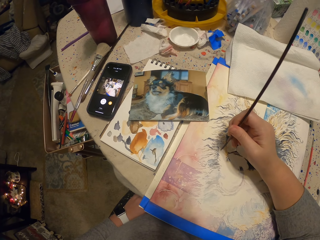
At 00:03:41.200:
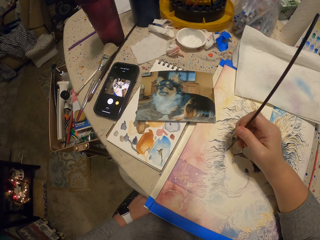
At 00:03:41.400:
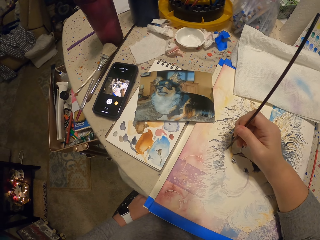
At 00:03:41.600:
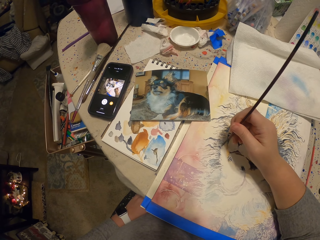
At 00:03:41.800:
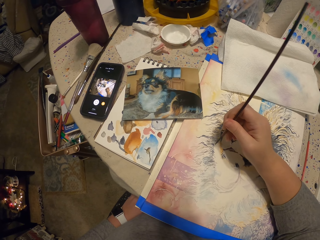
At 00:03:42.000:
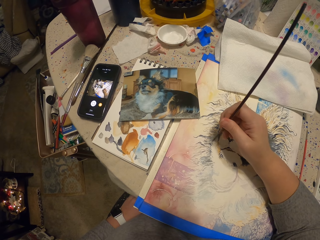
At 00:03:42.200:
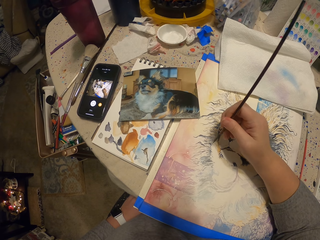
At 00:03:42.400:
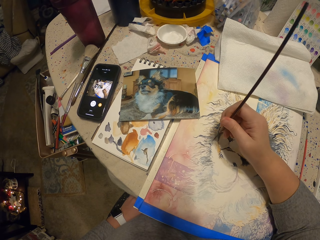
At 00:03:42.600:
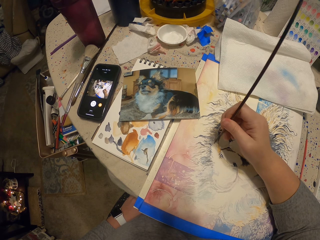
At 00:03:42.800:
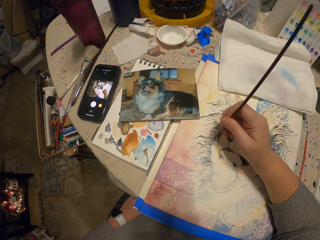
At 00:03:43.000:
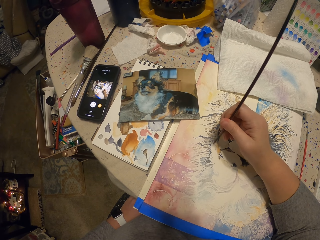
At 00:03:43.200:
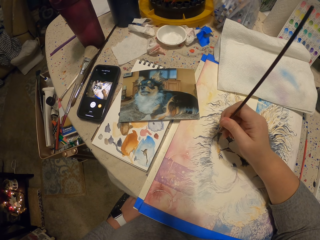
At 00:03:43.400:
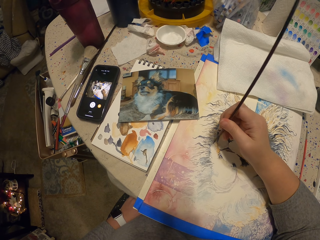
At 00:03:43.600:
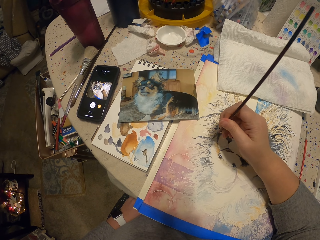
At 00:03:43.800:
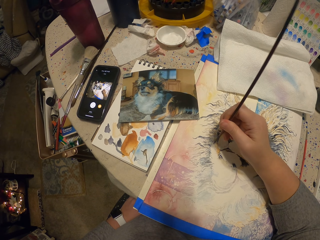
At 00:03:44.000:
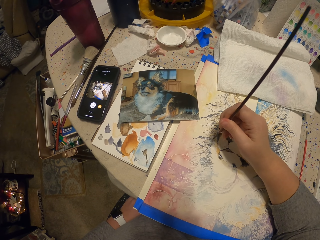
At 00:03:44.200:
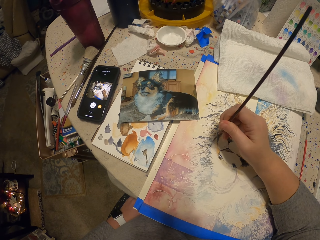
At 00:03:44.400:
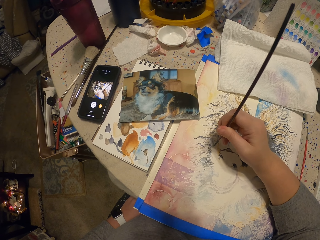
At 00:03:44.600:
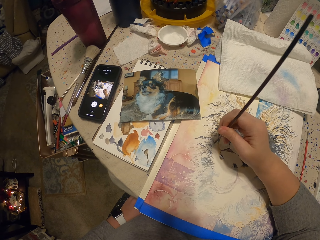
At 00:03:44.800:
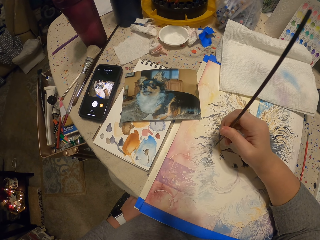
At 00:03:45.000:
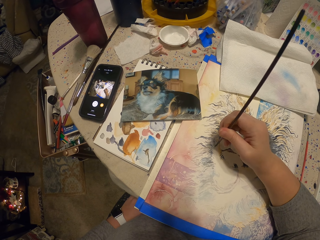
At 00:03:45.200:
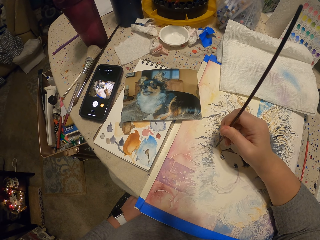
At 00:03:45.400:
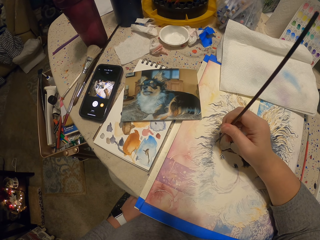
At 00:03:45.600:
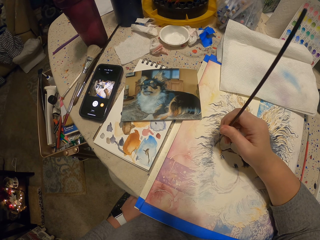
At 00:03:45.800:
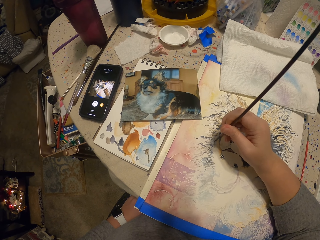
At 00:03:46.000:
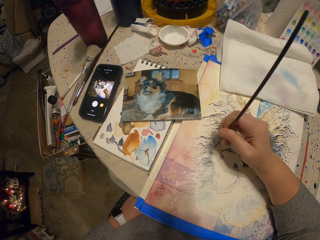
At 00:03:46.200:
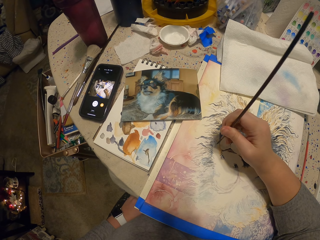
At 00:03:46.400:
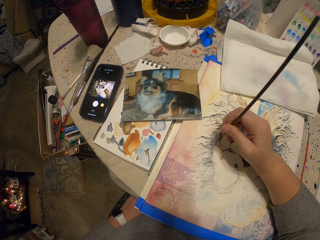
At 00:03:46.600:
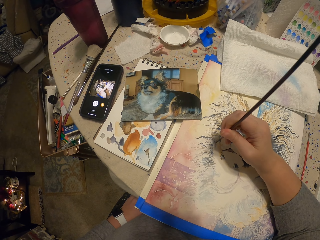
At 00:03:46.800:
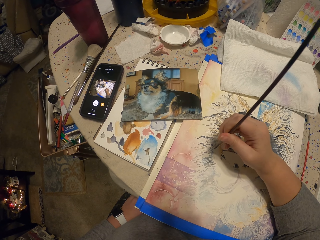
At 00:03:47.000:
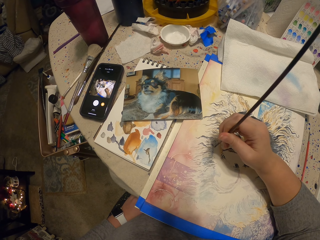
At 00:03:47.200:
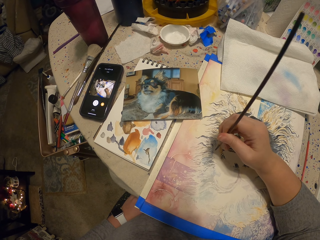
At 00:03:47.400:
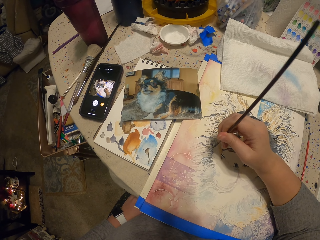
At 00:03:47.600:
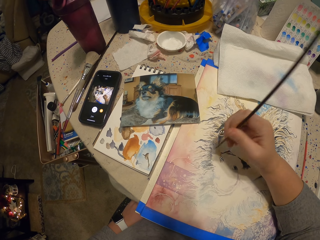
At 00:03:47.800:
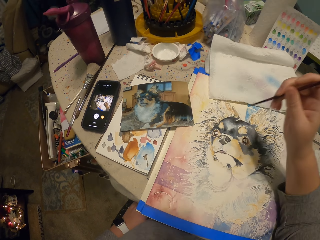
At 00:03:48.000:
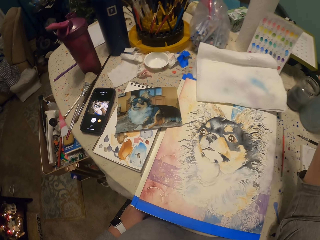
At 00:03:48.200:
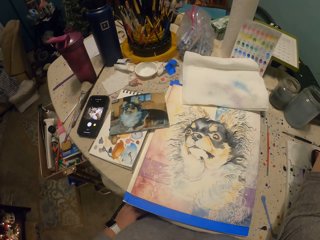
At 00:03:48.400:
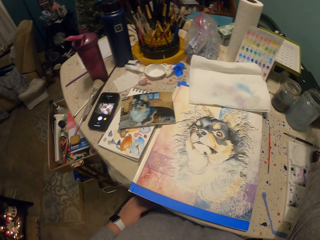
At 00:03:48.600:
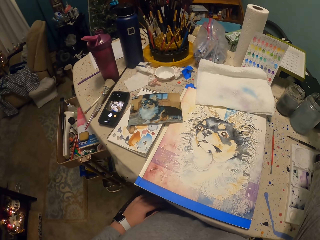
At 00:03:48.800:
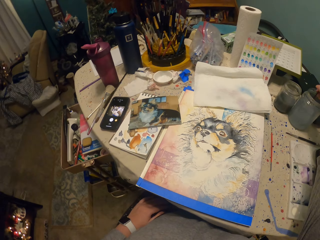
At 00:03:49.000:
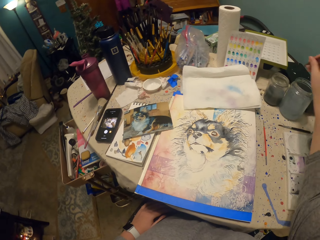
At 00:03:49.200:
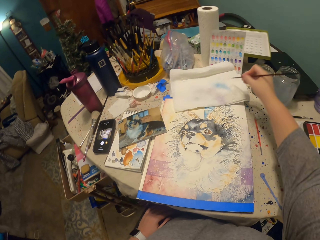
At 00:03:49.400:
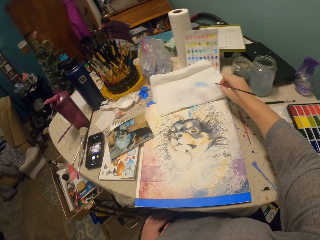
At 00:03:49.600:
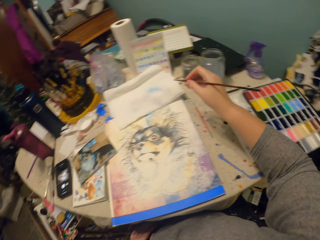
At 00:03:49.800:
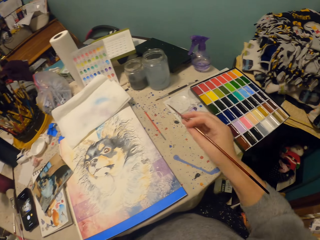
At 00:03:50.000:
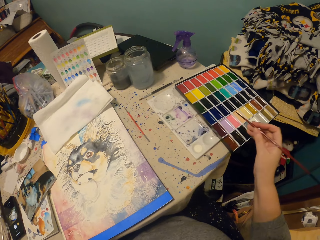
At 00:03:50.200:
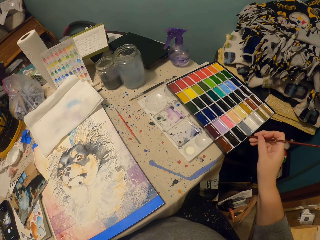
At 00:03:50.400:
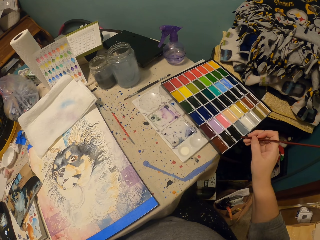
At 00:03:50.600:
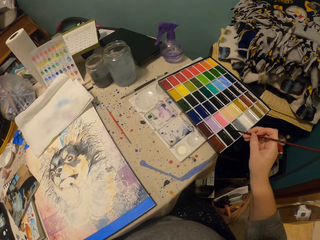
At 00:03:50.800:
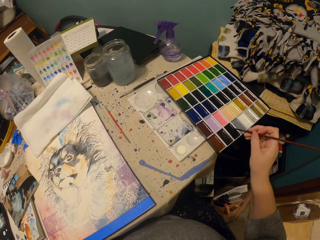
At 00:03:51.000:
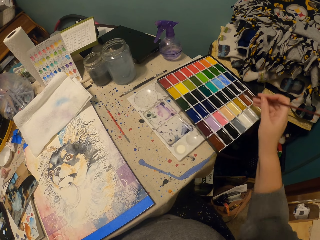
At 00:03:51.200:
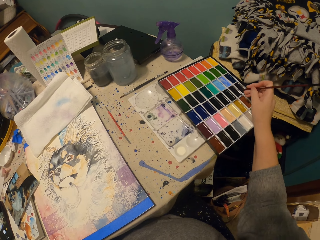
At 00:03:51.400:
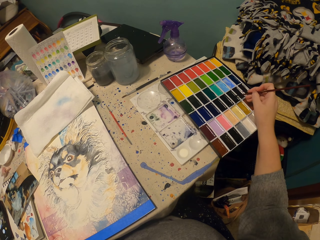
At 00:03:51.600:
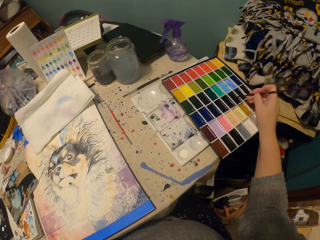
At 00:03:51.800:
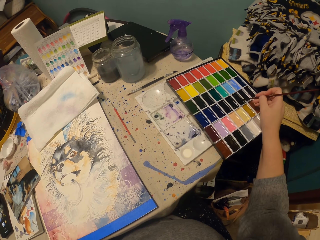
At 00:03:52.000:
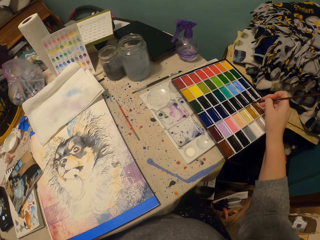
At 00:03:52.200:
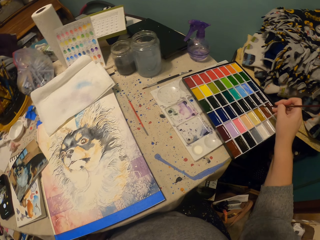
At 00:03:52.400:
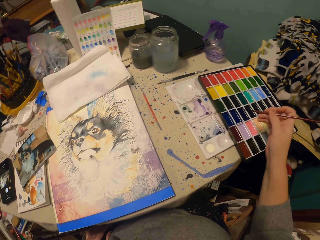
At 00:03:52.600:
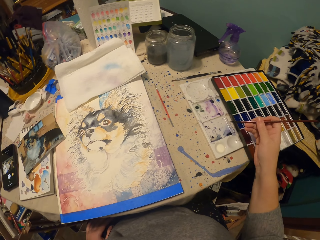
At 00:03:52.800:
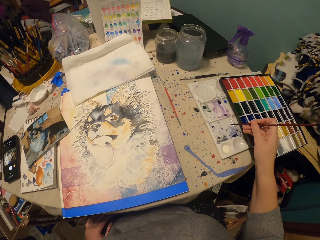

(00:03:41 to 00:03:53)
The camera wearer dips the paint brush in the plastic tin on the table. They dip the paint brush in the paint box on the table.

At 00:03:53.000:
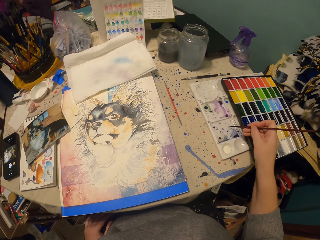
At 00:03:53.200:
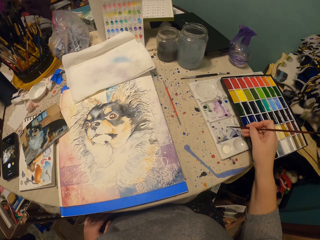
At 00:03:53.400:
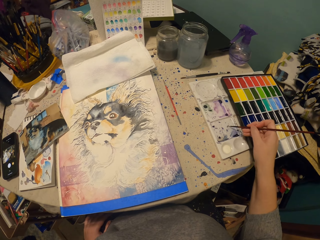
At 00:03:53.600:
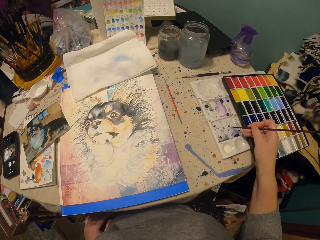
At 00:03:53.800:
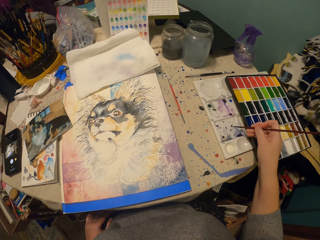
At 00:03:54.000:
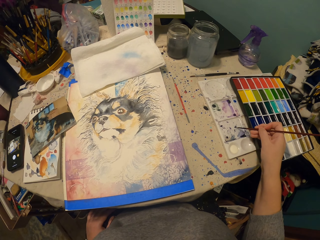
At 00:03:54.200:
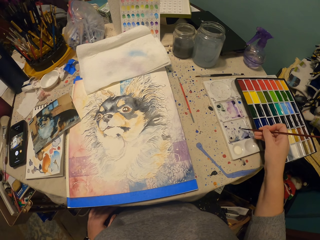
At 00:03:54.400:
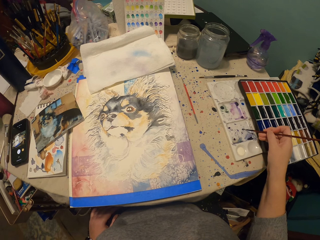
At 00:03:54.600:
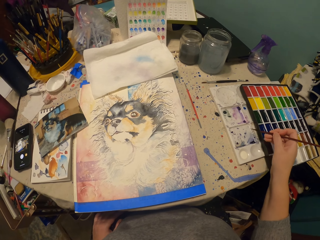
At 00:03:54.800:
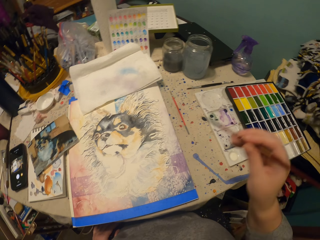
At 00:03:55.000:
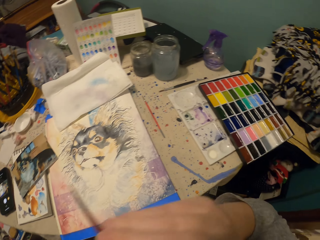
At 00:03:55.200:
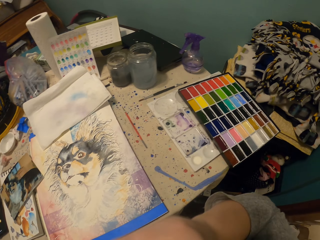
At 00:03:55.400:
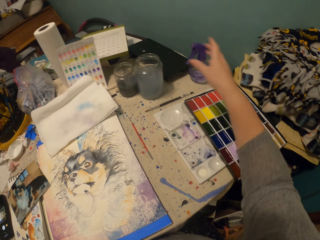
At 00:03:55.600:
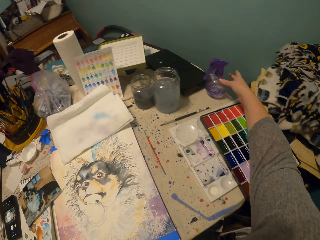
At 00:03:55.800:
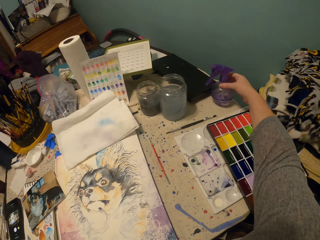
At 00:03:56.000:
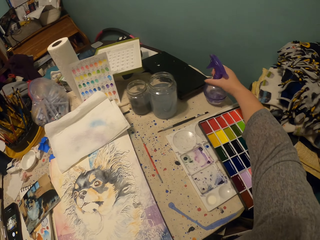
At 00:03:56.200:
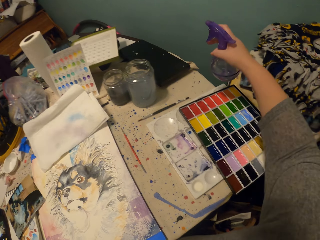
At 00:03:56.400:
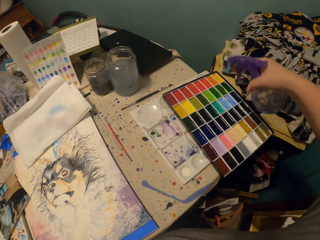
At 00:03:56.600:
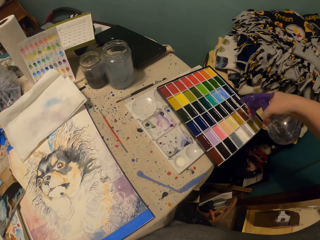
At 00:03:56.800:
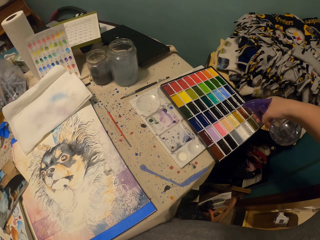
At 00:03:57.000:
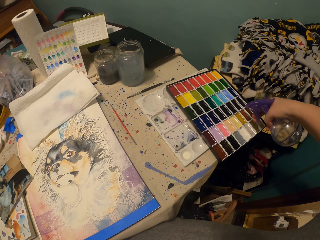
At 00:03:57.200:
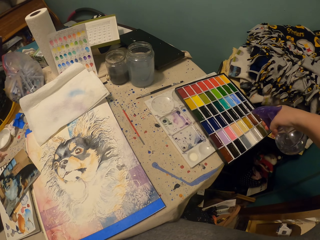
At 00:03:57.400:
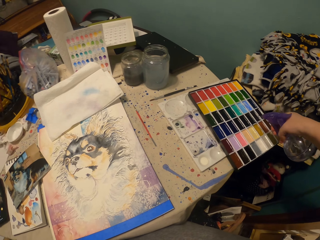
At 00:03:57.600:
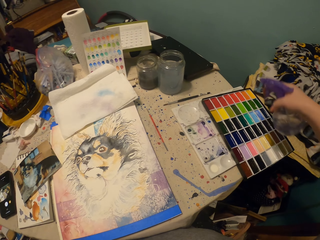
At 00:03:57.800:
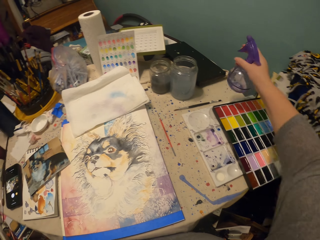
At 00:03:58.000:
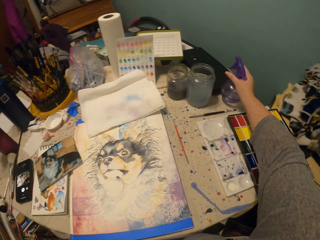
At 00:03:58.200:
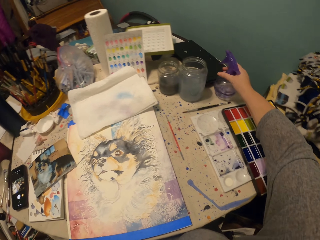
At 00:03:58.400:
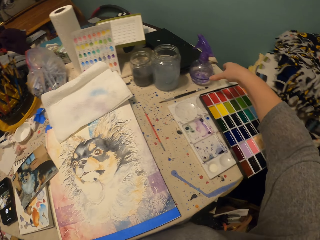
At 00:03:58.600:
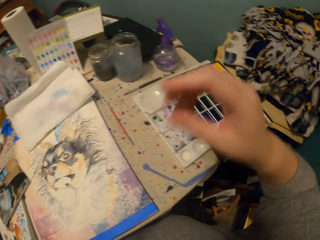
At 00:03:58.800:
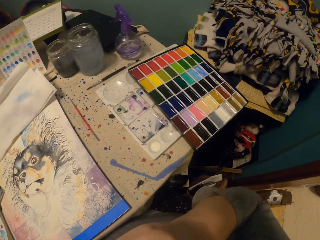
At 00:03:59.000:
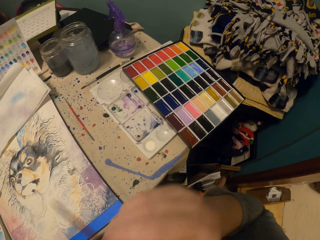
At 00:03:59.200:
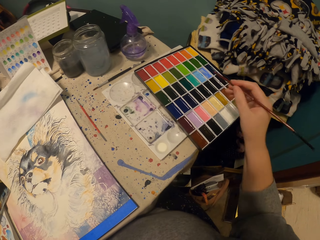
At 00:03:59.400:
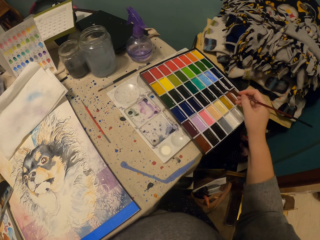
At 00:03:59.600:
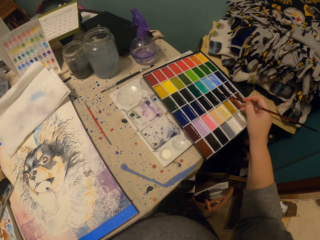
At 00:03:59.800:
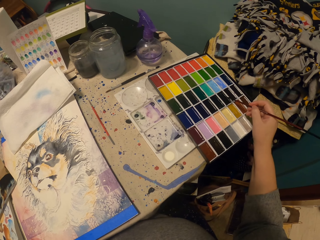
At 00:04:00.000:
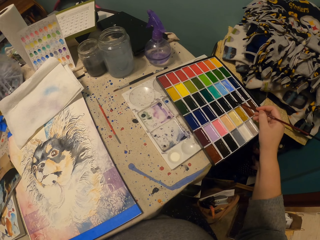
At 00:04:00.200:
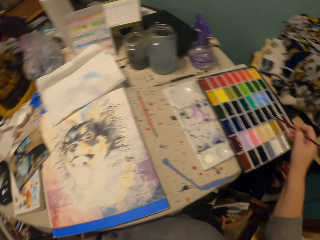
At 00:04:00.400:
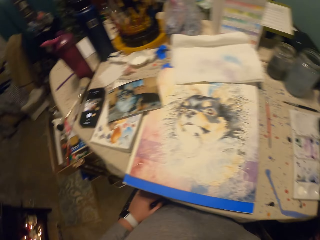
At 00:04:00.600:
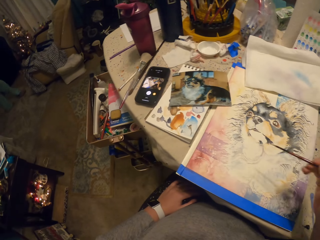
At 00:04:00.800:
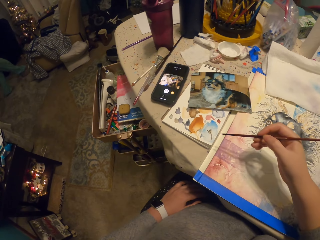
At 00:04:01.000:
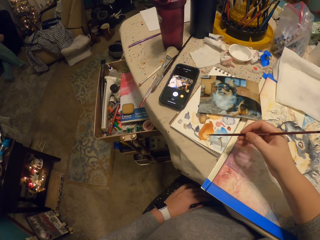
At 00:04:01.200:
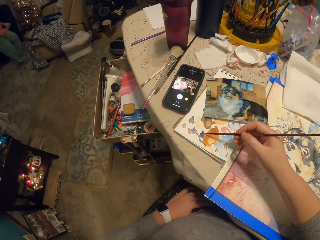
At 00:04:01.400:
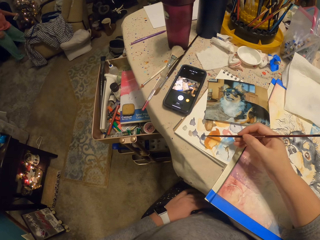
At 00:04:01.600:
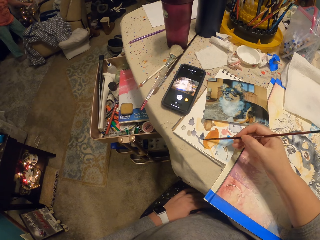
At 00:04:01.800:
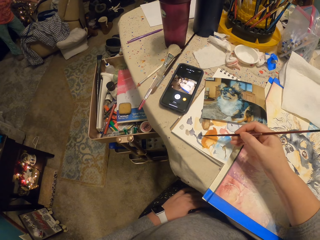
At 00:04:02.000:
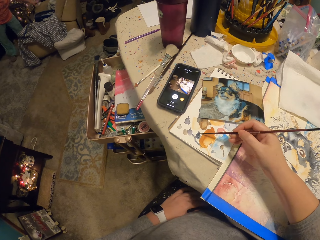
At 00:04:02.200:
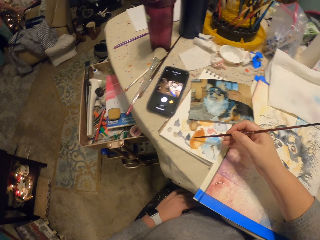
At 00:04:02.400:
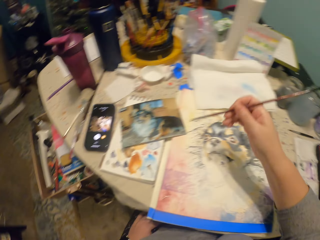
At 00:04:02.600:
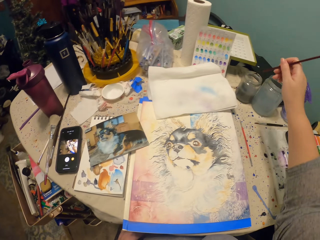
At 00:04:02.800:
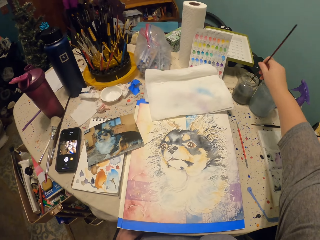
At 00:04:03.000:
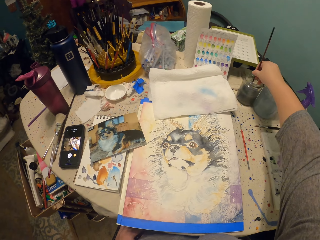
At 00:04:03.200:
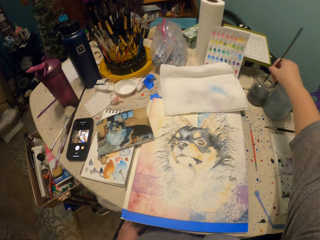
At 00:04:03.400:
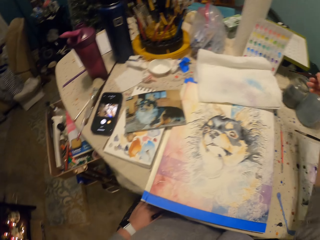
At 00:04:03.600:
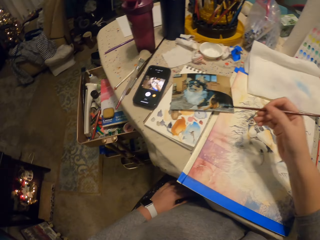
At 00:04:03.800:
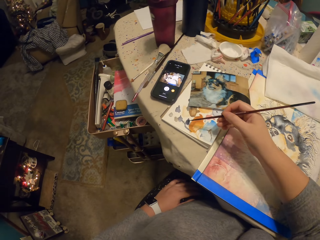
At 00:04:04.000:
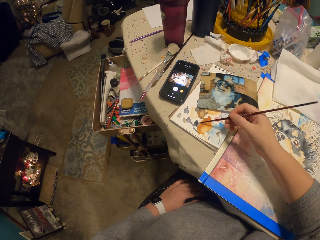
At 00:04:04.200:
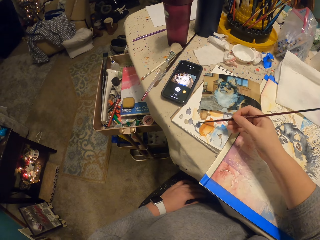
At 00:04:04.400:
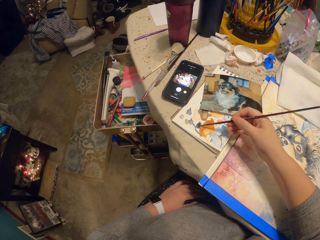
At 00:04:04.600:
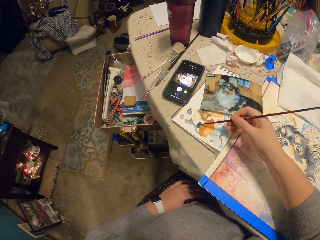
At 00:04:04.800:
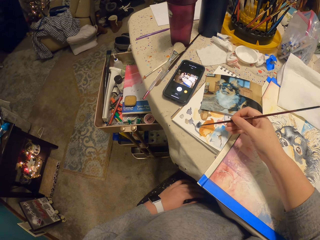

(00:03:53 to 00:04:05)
The camera wearer moves the paint brush. They pick up the spray bottle on the table. They spray paints on the table. They put the spray bottle on the table. They dip the paint brush in the paint box on the table. They wipe the brush on the piece of paper on the table. They paint the drawing. They dip the paint brush in the plastic tin or glass on the table. They wipe the brush on the piece of paper on the table.
